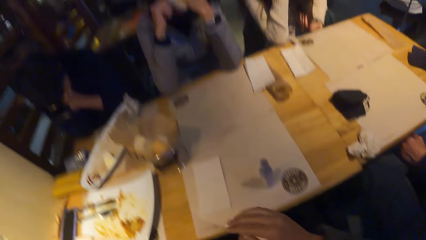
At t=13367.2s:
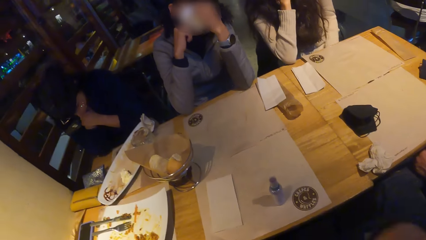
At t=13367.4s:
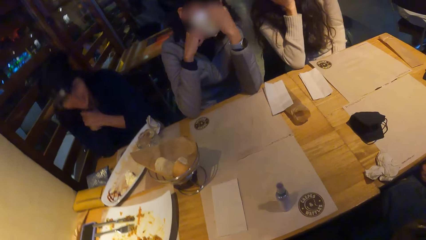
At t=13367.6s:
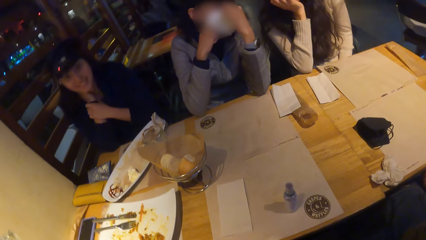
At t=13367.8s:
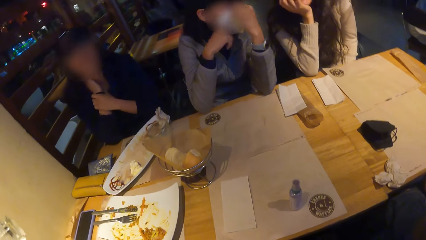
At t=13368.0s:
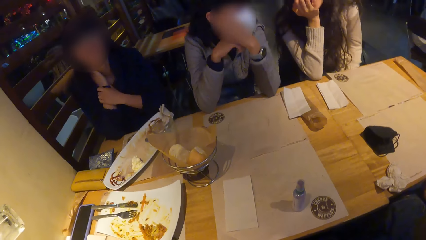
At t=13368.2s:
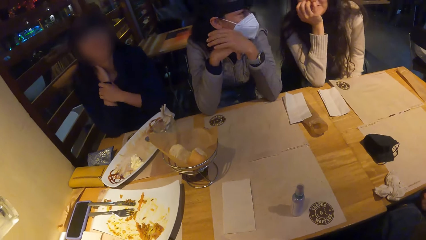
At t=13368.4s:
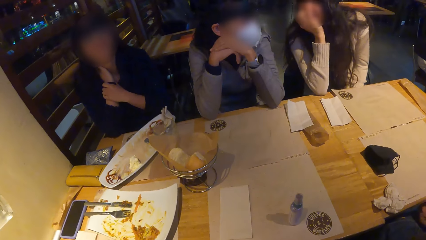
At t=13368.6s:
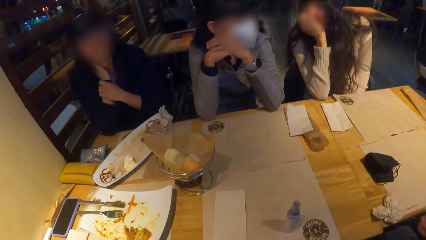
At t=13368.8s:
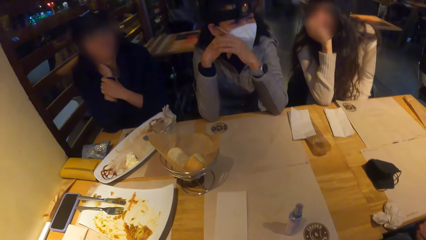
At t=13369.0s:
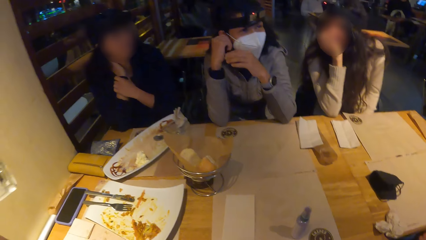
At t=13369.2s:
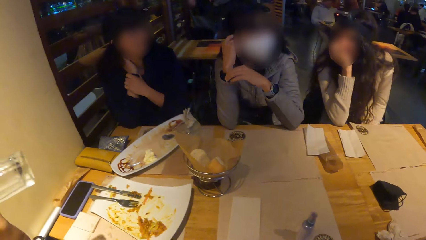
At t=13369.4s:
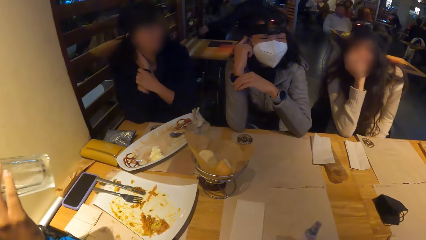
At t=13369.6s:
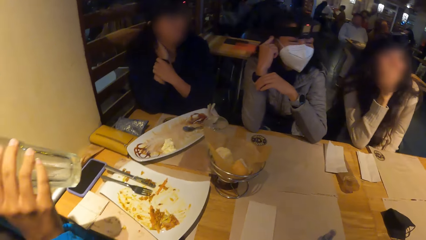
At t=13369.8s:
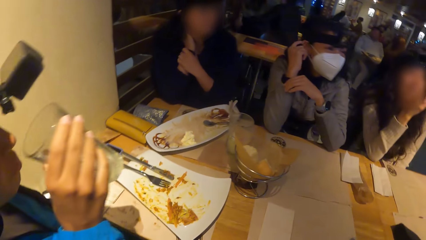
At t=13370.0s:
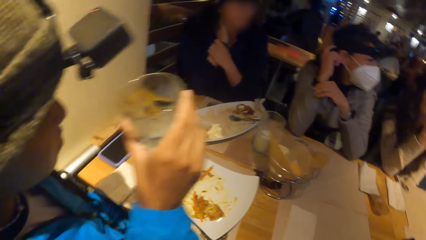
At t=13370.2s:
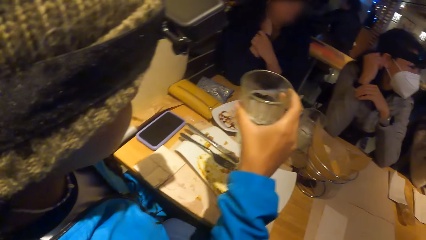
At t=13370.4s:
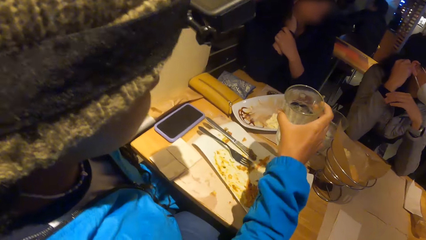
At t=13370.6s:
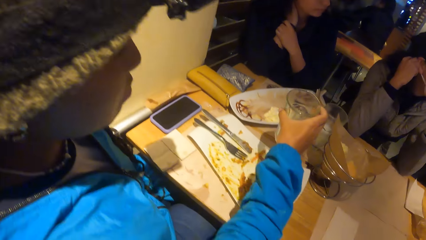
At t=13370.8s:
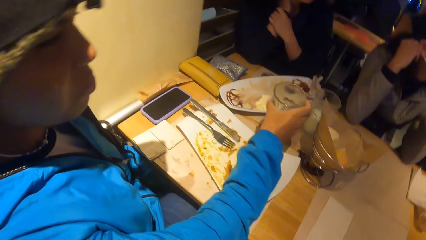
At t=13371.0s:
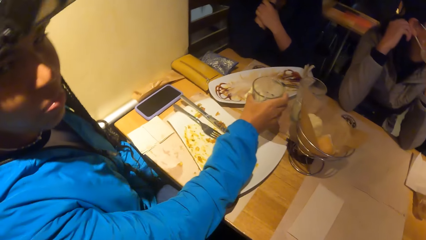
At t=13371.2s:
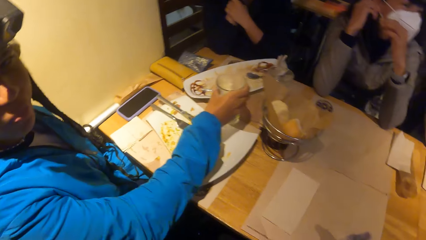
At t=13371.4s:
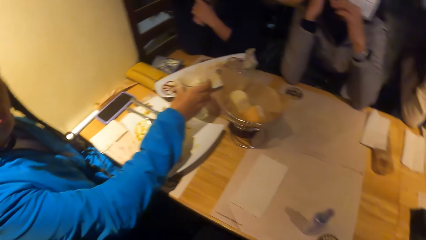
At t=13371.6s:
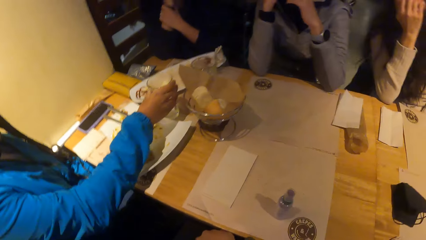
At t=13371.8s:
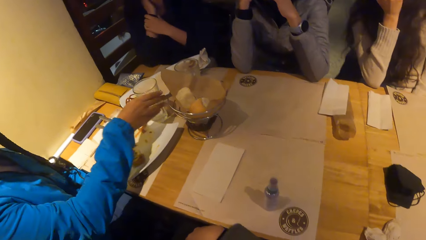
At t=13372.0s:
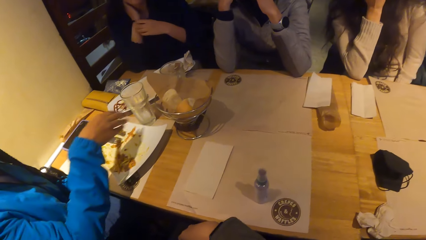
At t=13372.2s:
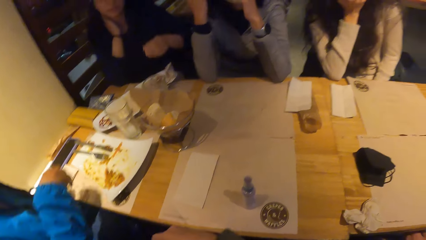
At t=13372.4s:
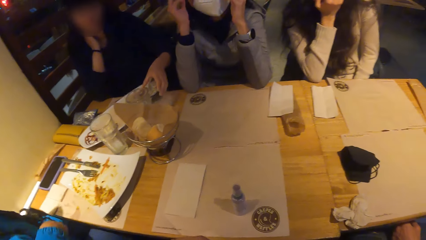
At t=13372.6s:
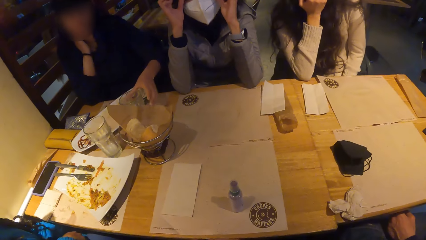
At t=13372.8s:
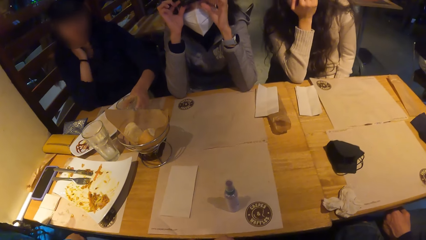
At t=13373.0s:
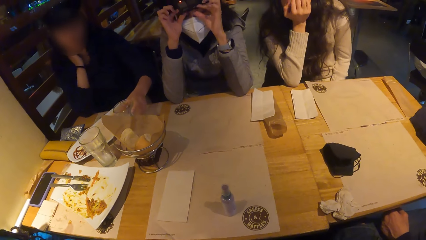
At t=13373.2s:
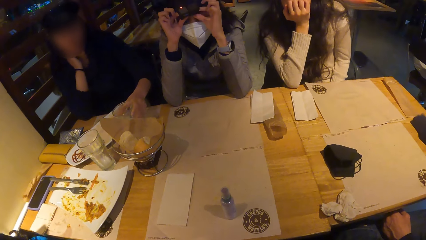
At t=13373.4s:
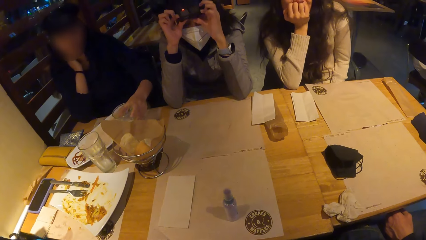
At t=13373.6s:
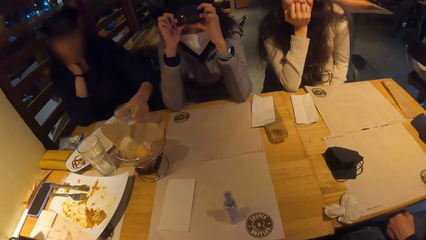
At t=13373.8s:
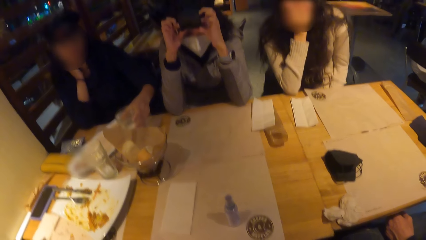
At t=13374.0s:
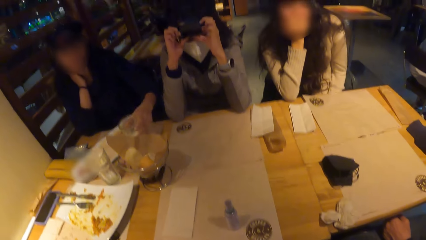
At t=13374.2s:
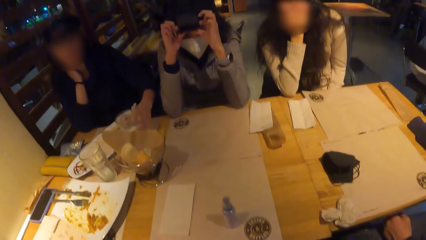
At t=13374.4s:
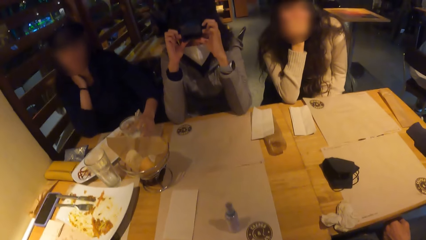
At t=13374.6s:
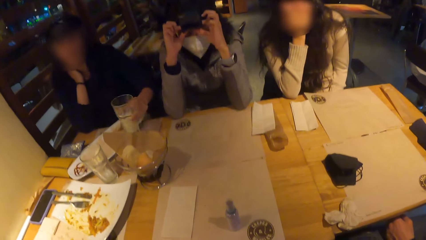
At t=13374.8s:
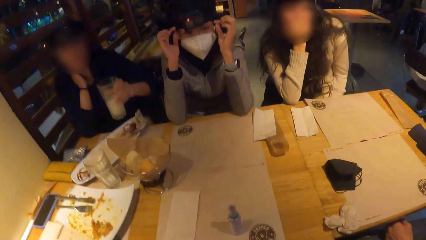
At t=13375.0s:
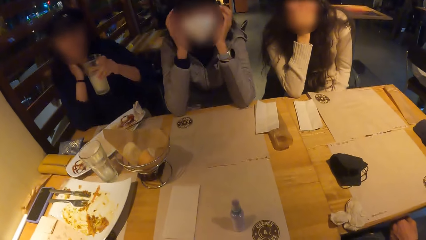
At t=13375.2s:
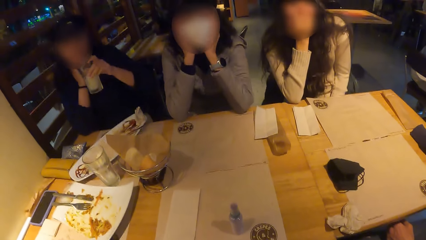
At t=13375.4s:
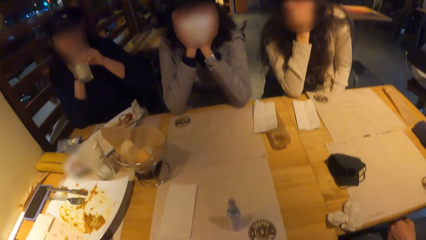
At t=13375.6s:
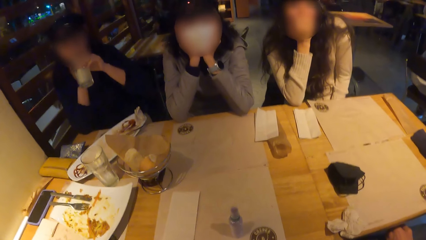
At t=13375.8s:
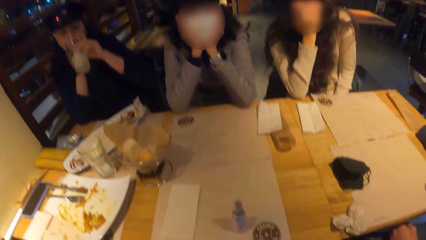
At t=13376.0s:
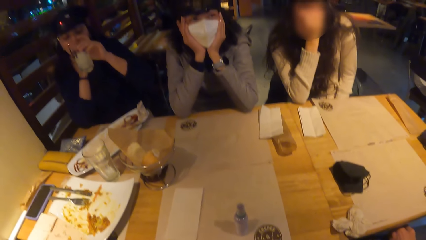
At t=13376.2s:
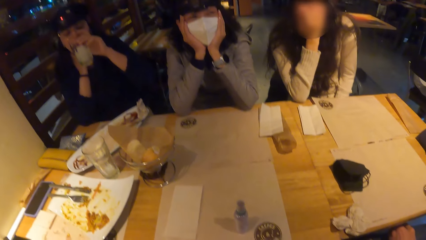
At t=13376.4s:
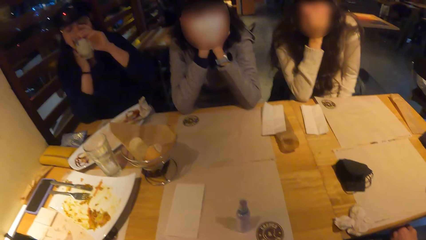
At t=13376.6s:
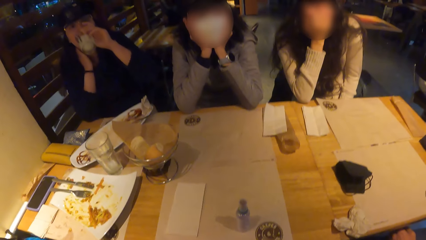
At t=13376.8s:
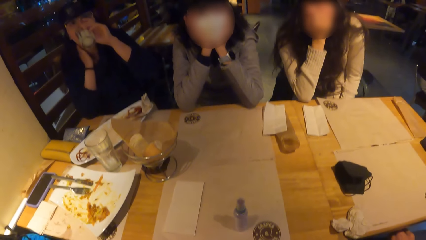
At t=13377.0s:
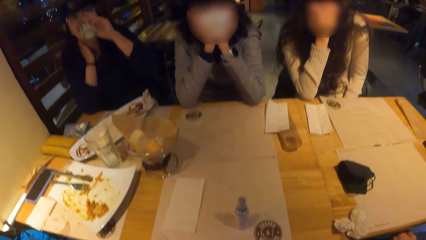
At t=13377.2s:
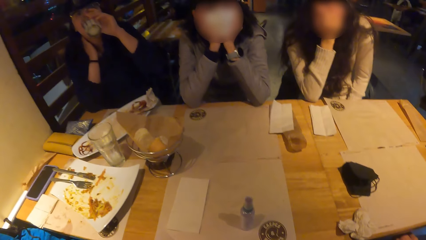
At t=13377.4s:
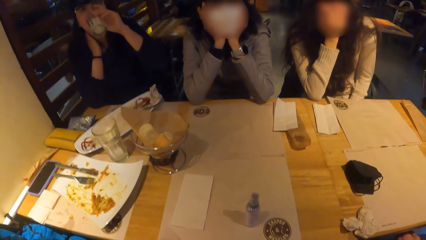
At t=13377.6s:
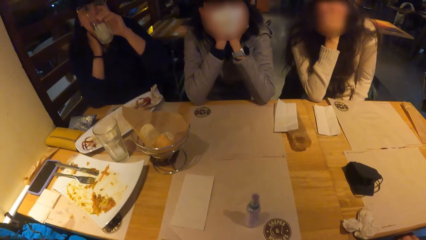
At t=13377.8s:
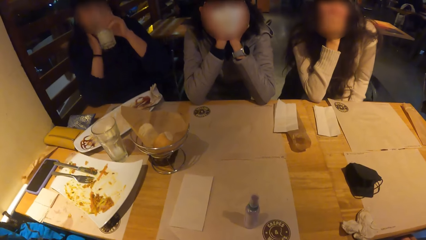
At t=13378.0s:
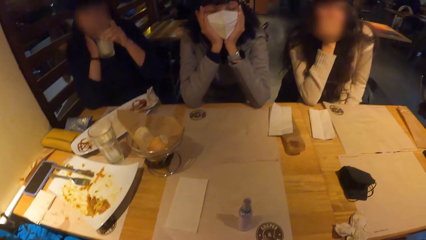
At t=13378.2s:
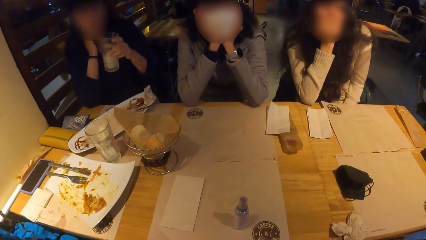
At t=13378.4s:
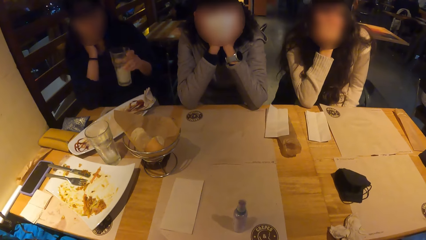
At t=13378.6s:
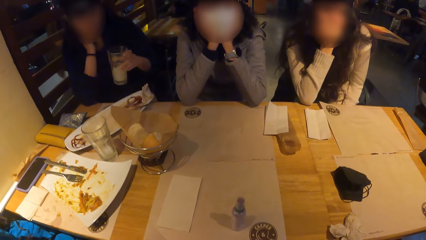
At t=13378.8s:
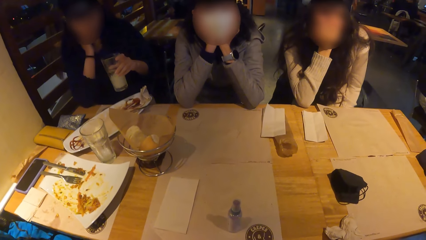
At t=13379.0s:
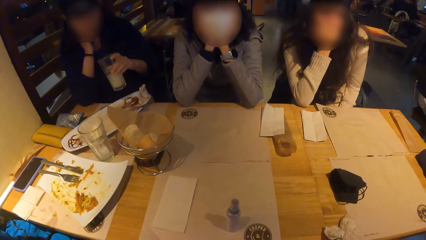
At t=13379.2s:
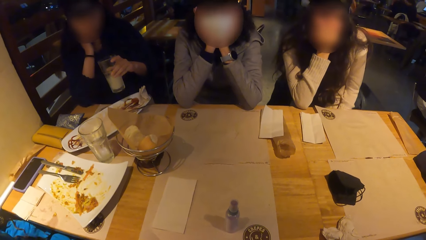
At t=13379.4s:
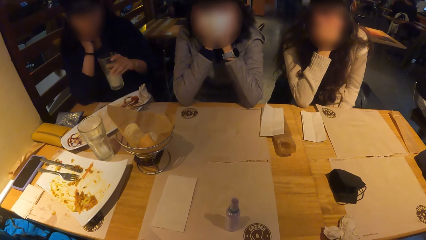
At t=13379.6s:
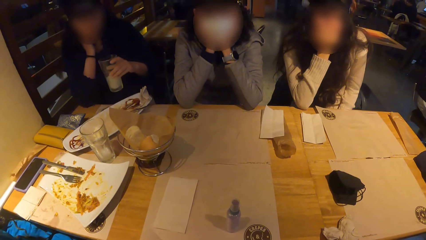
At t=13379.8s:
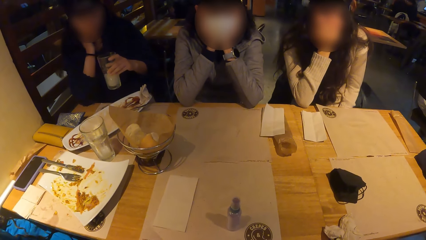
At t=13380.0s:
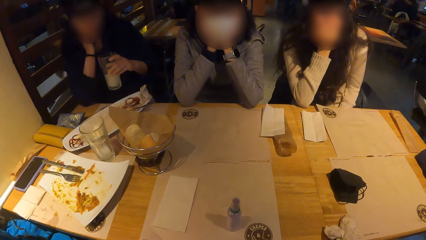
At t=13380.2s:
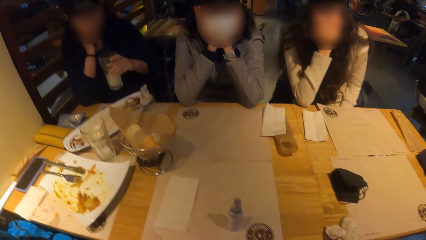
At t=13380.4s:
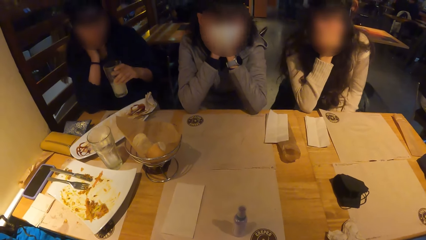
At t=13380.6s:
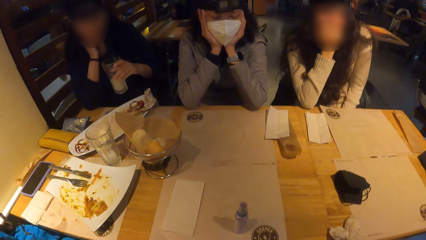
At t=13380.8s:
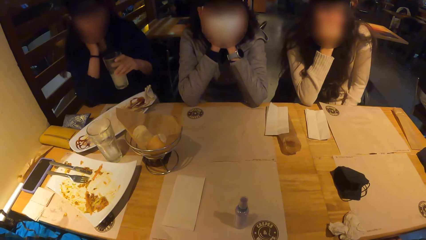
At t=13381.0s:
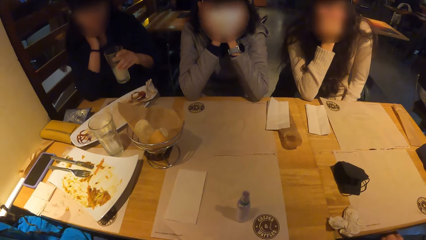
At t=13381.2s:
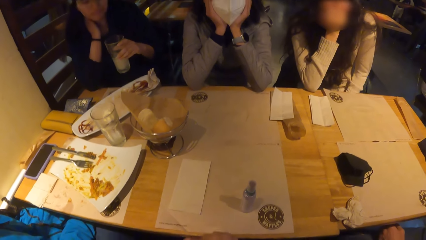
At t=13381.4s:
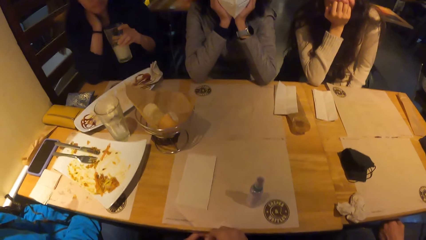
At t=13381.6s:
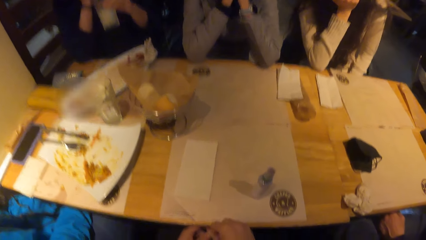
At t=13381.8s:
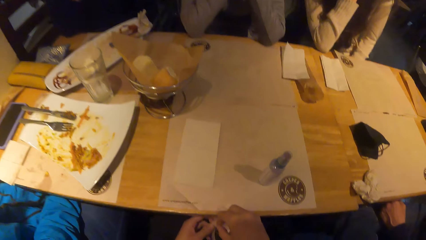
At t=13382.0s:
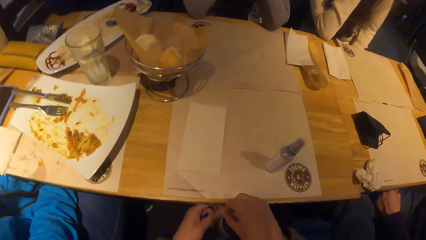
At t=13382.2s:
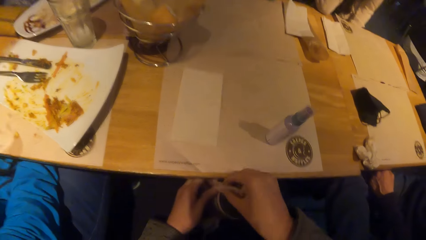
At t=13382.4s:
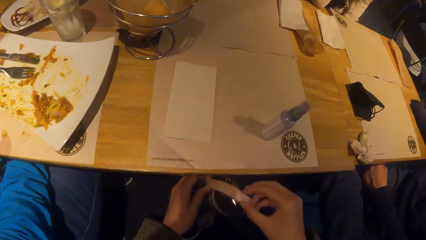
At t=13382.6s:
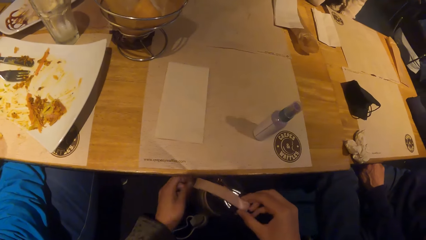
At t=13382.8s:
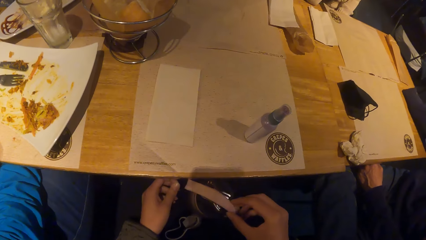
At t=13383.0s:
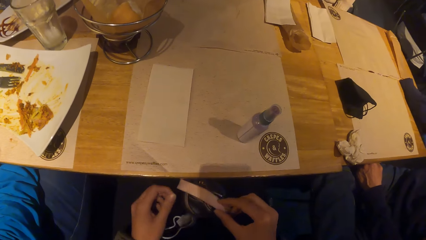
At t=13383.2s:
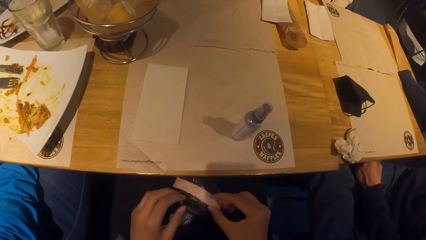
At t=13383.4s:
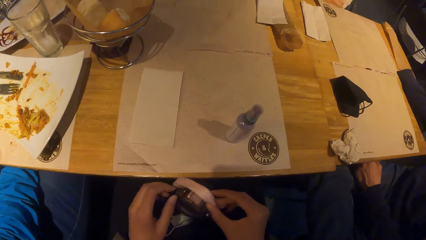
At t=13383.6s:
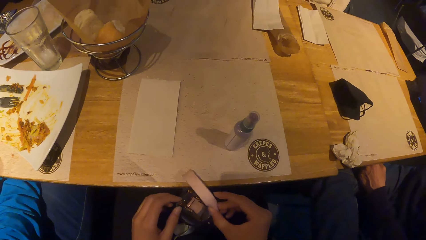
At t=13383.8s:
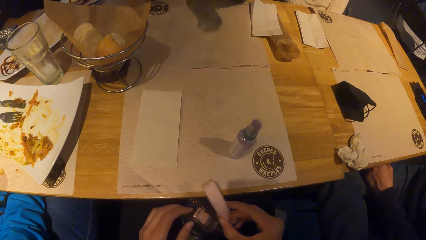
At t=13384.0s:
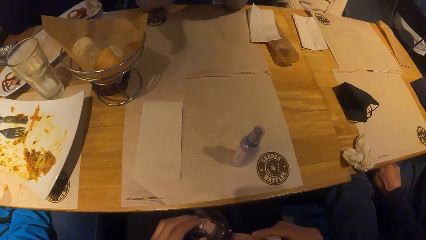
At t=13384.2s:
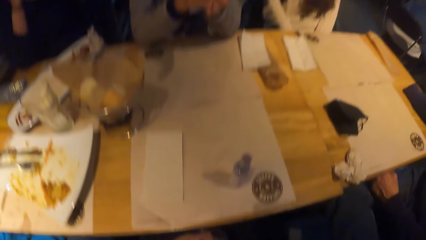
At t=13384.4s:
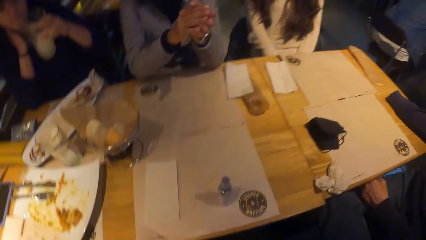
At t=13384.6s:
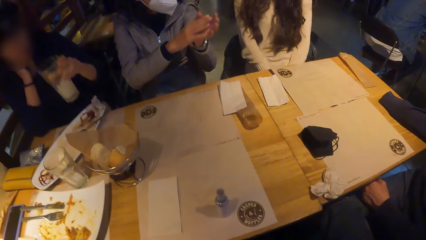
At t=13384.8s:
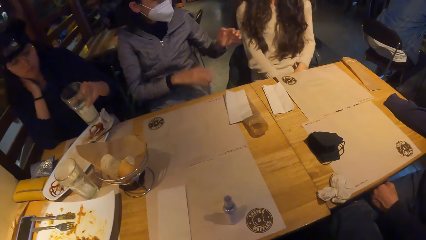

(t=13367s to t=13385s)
A lady drinks a beverage. The lady drops the glass of smoothie on the table with her left hand. Another lady shakes the beverage glass. The other lady picks up the glass of smoothie from the table with her left hand and drinks the smoothie from the glass with her left hand. She shakes the beverage glass and drinks the beverage. A third lady holds a water bottle.
